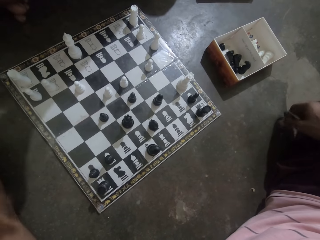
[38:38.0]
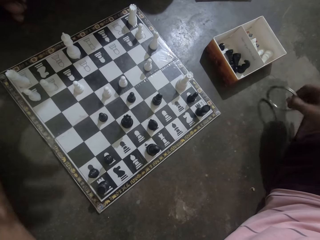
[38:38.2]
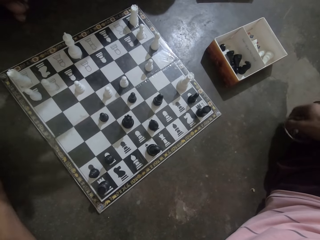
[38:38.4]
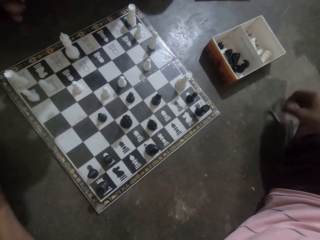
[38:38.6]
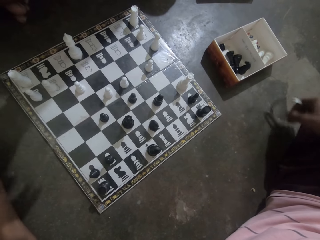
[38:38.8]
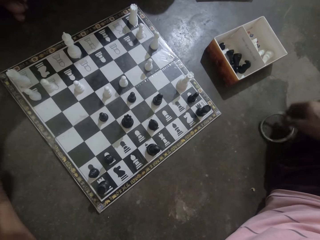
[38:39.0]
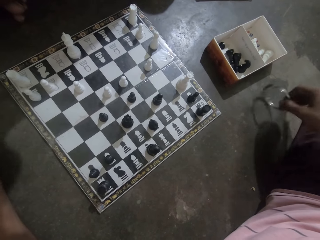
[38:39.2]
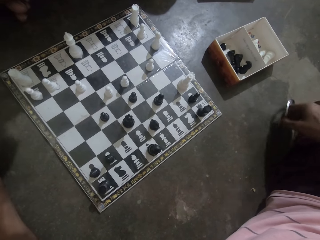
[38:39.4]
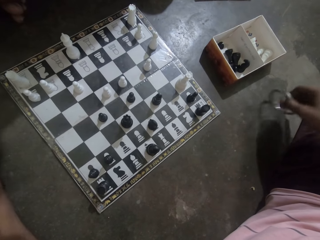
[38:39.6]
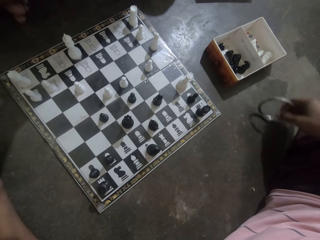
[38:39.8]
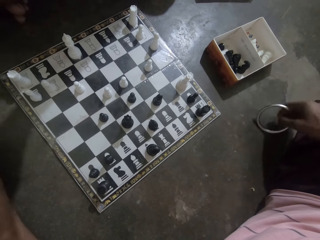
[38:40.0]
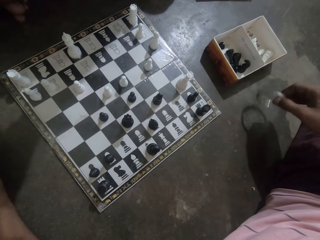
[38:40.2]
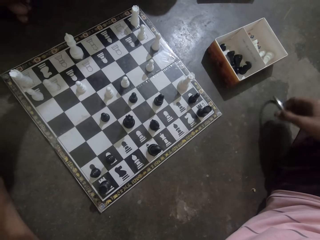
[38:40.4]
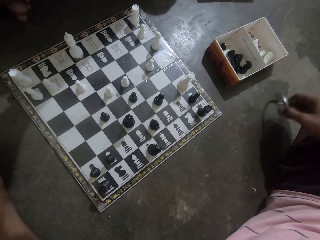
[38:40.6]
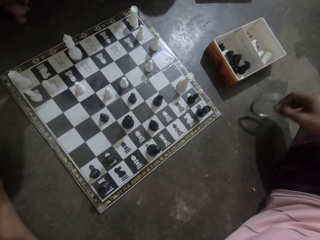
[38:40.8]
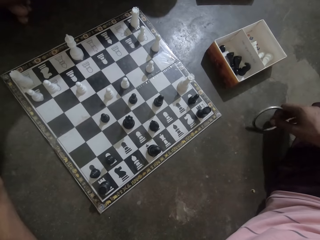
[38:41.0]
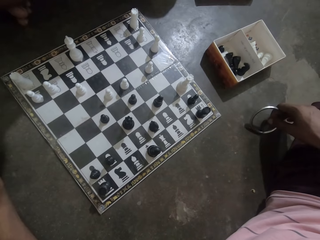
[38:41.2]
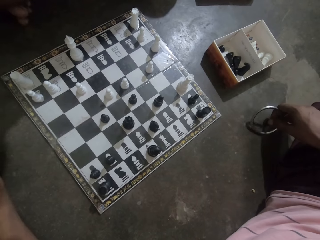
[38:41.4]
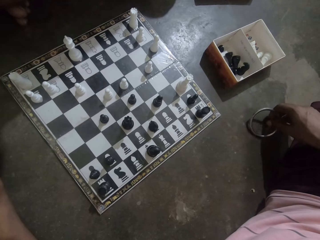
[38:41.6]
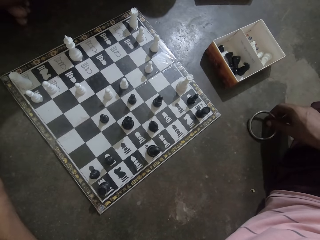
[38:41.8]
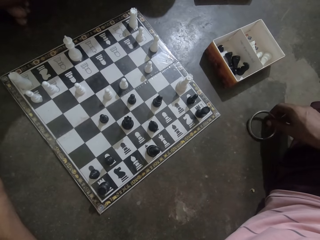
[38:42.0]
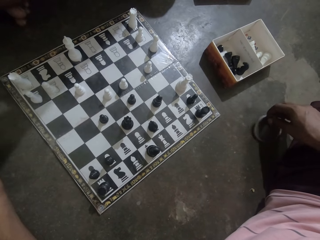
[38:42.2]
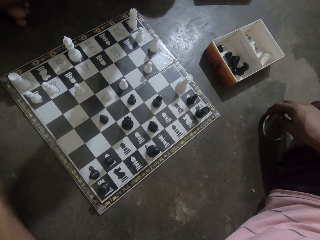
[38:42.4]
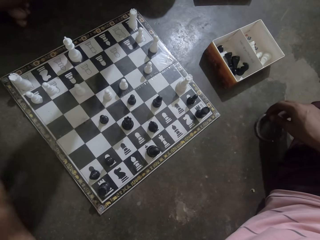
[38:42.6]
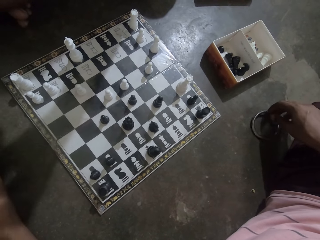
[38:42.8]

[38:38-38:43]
The camera wearer stares at the chess.

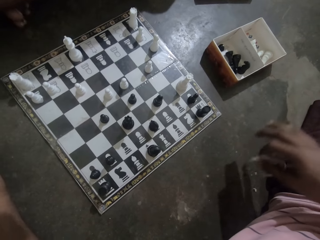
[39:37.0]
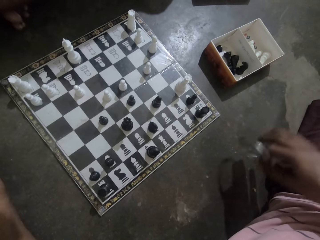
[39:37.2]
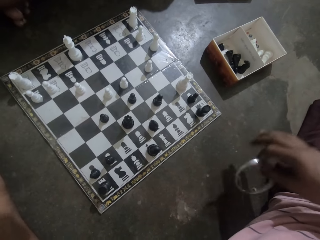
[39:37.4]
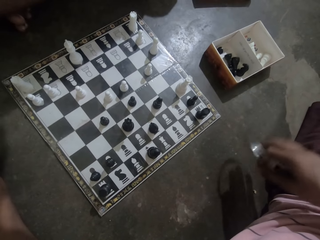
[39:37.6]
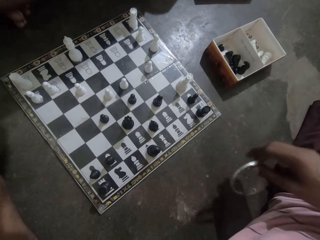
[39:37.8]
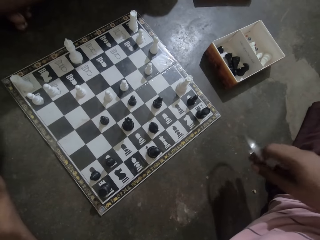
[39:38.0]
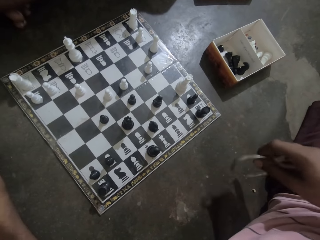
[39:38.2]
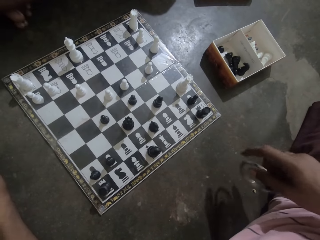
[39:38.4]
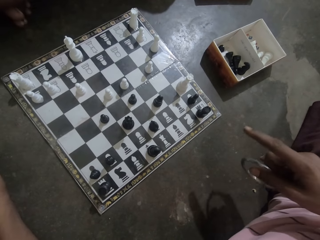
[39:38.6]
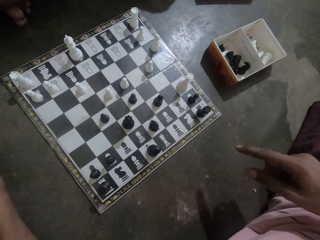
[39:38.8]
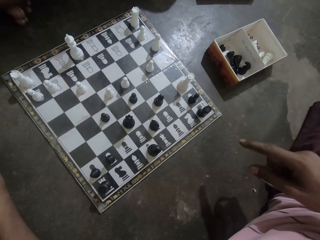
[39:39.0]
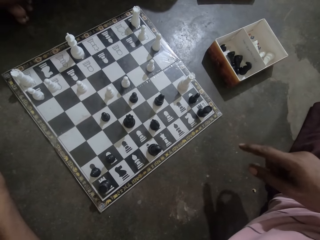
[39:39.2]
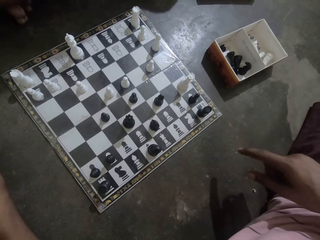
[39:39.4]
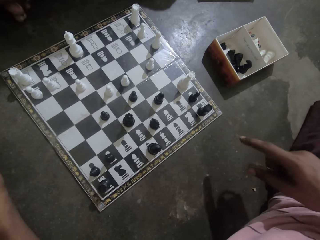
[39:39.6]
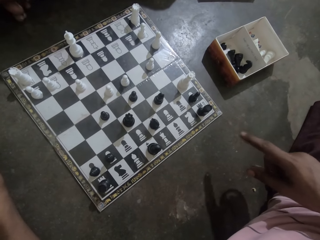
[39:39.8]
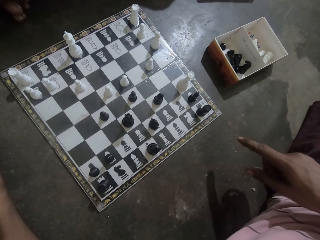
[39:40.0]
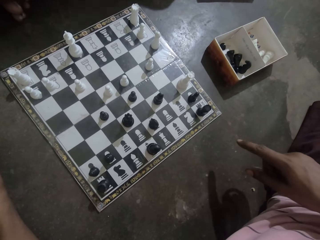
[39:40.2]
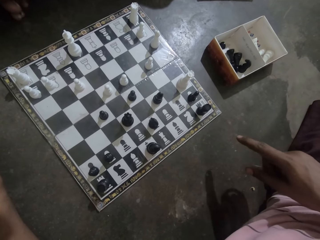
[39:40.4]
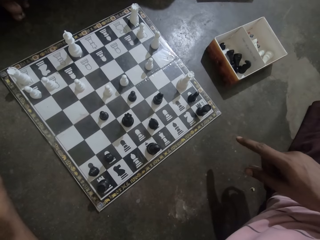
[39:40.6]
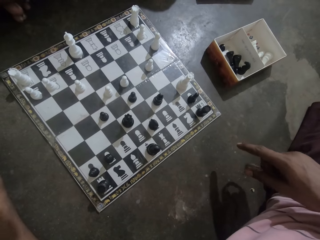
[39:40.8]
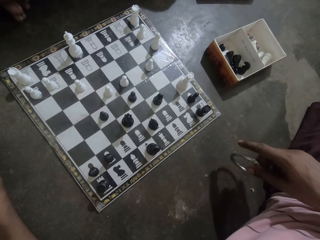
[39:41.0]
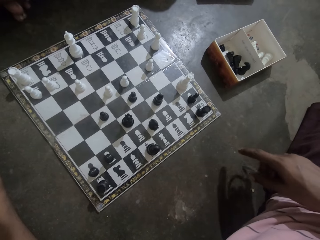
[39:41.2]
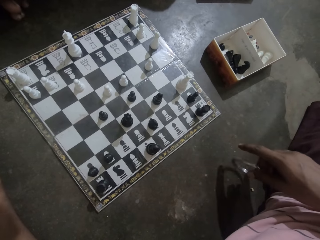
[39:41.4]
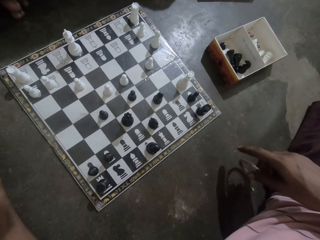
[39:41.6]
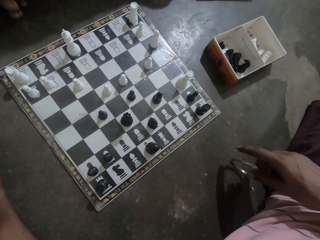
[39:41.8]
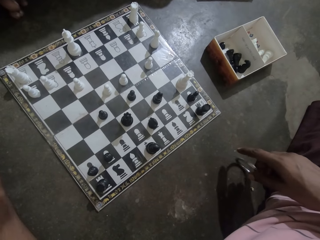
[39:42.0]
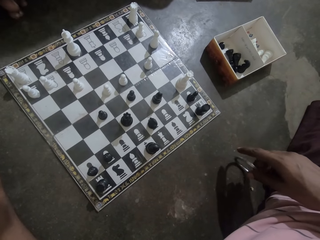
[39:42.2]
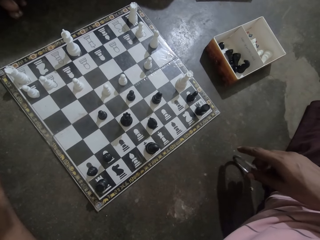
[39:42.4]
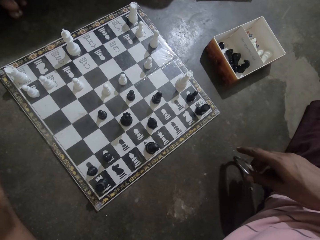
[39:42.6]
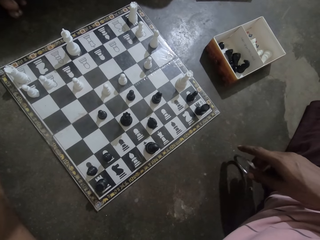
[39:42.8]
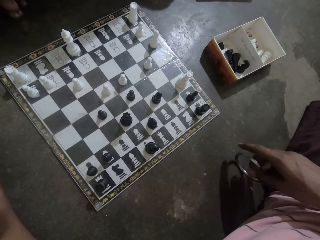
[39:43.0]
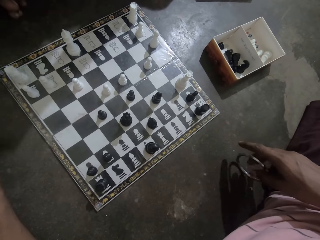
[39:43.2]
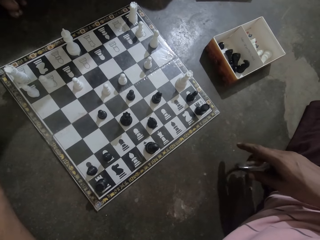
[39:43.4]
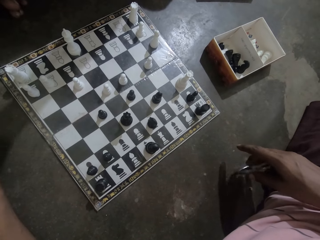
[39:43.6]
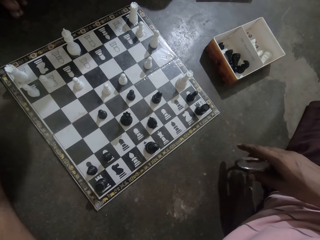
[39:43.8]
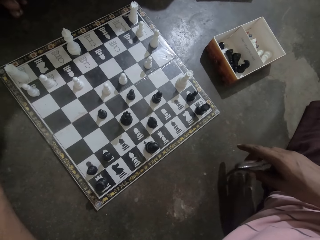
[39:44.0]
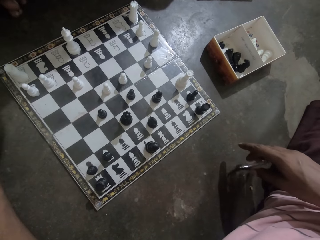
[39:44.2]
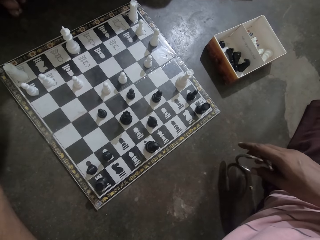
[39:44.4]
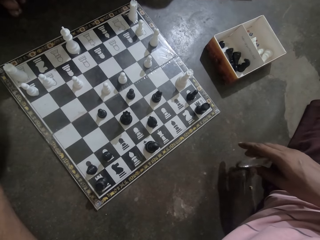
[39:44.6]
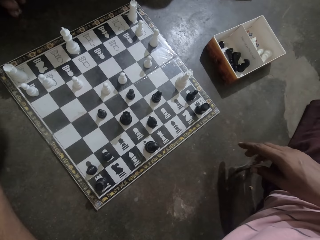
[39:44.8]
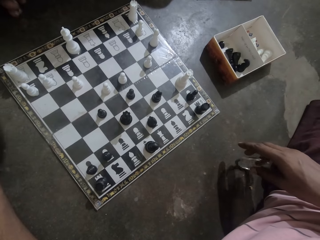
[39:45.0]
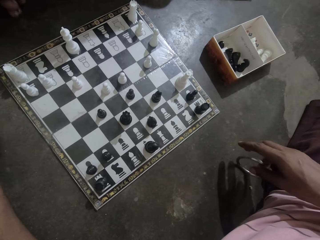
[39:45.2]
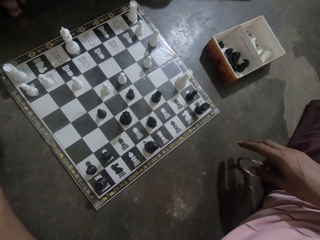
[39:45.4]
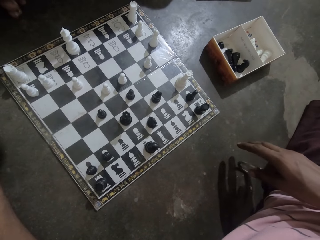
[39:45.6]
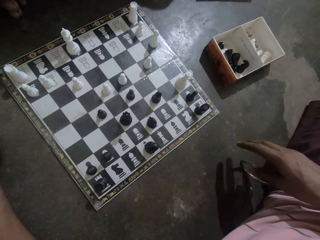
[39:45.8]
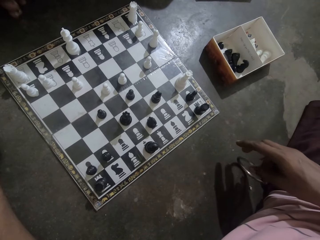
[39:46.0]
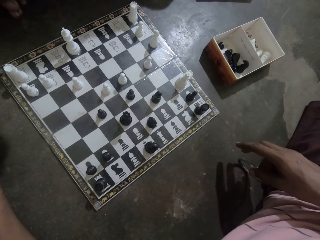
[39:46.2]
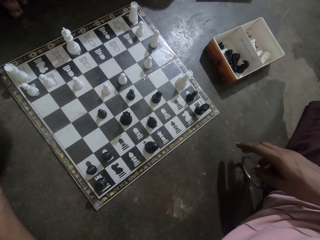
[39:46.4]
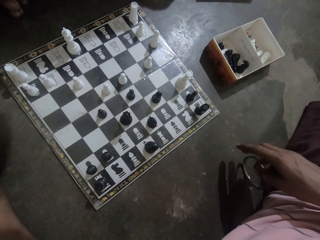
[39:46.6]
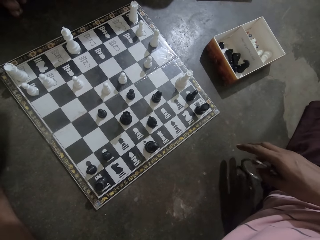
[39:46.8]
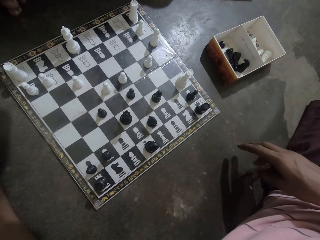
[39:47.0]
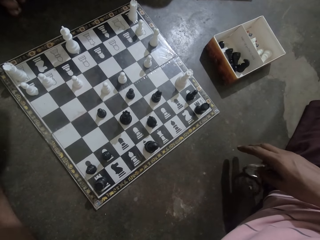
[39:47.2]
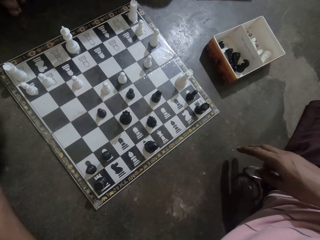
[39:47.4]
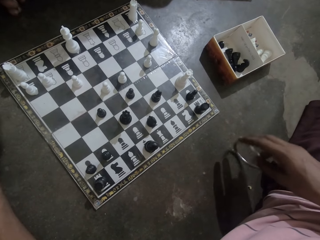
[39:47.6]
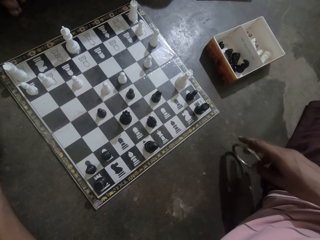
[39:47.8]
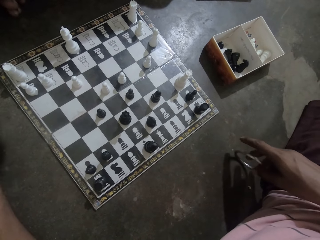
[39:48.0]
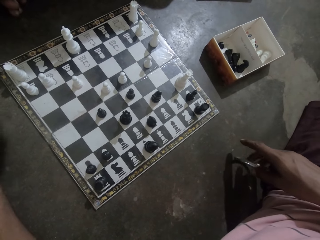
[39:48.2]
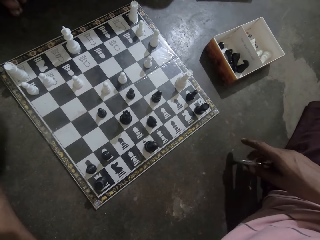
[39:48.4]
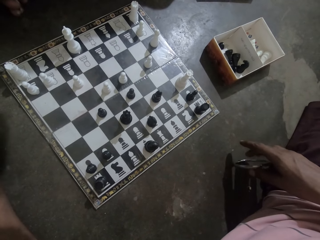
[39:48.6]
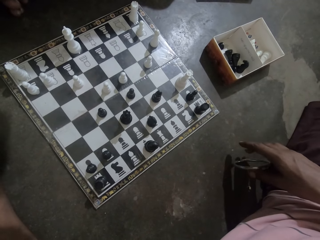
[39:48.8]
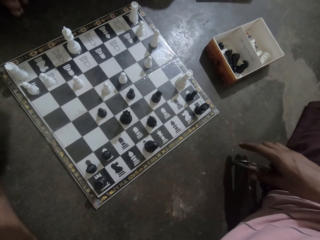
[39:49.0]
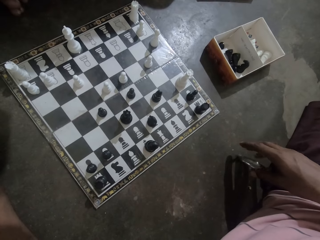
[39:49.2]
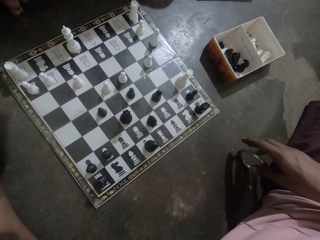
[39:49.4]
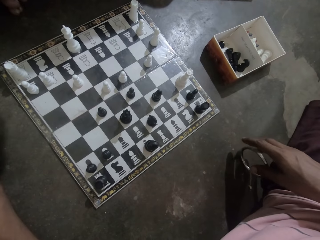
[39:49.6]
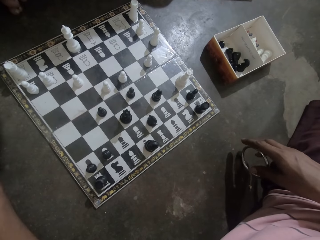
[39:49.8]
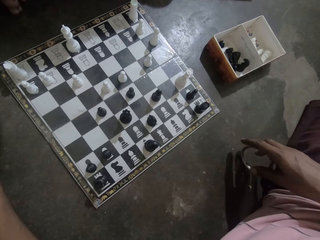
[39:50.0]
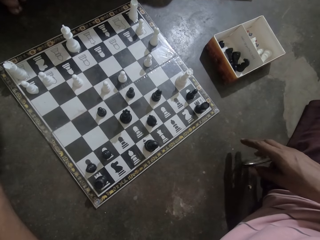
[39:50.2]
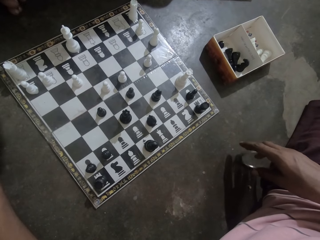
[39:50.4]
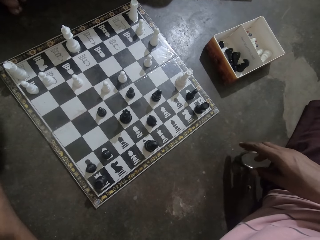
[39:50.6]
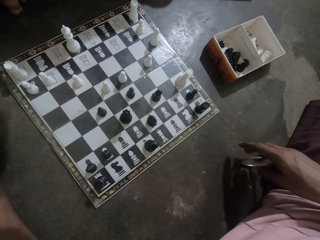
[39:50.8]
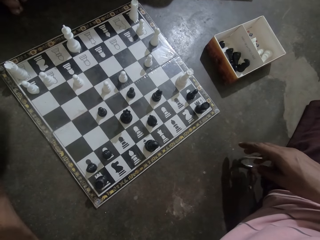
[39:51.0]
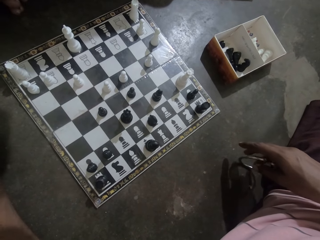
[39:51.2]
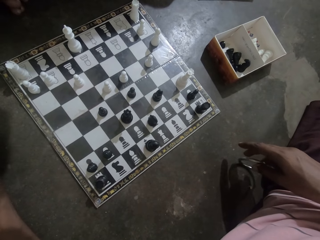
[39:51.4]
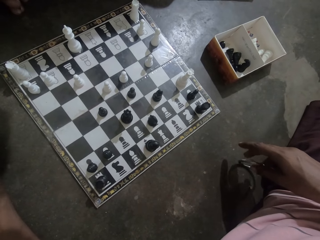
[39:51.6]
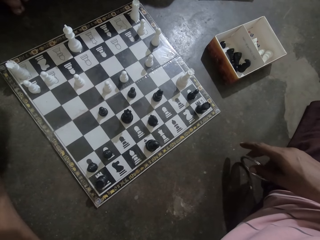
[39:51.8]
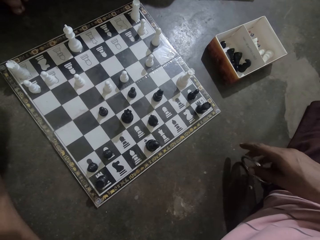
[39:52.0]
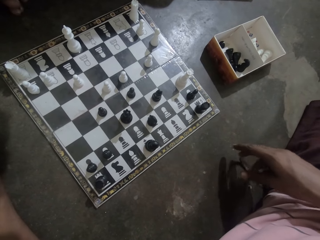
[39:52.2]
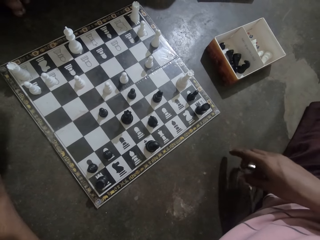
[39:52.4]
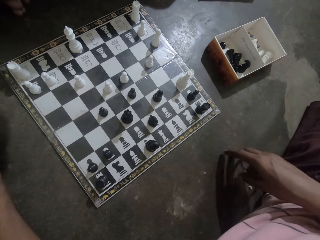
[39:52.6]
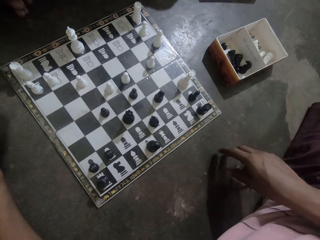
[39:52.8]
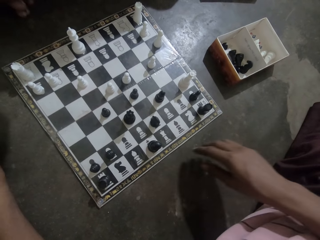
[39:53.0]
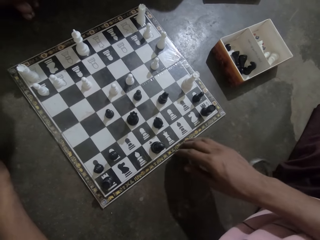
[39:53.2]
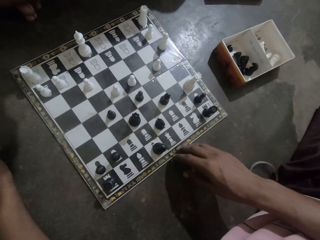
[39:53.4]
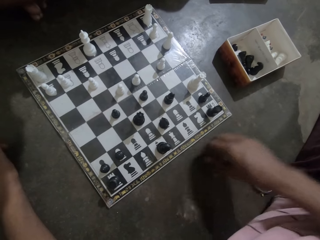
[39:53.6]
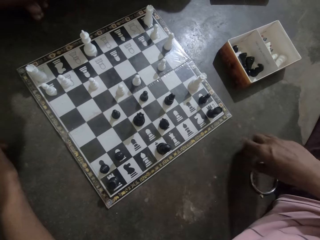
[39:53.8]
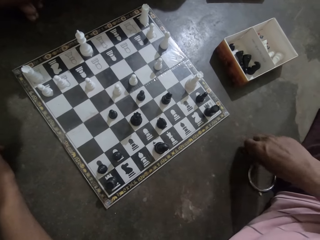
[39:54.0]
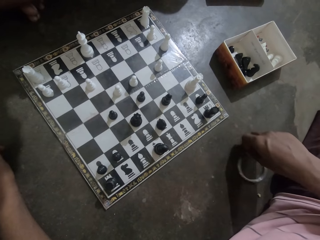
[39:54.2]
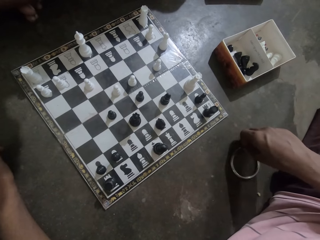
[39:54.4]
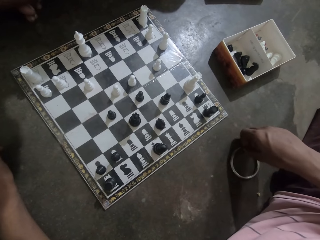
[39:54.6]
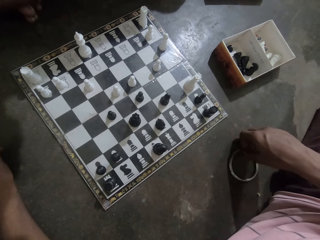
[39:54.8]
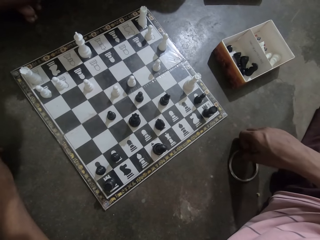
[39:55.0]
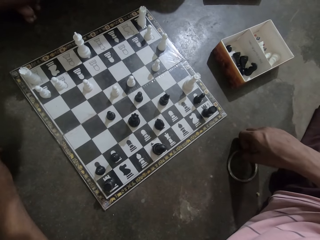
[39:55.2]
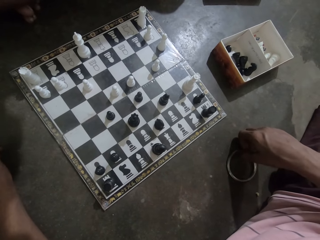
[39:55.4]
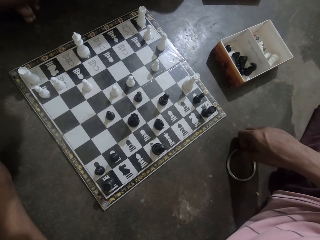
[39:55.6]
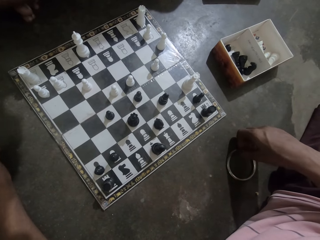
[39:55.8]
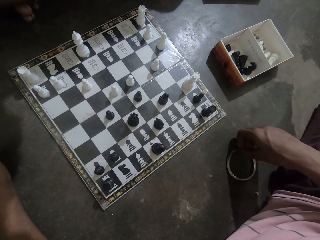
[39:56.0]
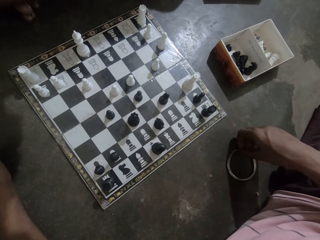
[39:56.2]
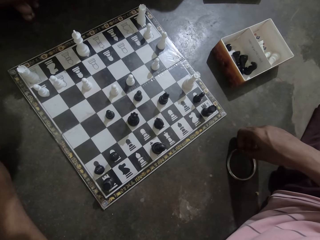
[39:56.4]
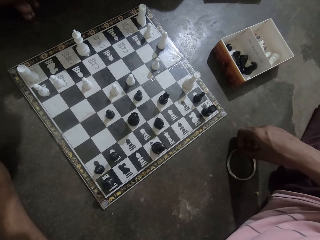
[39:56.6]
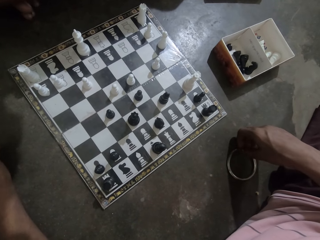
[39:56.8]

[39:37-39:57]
The camera wearer points at the chess board. They drop the bangle on the floor.
